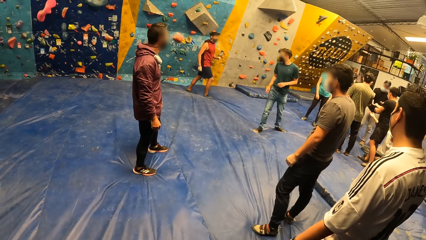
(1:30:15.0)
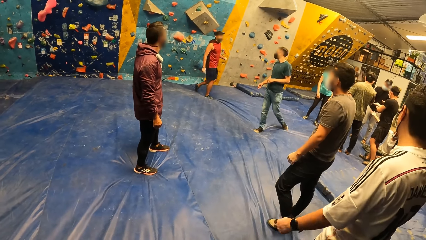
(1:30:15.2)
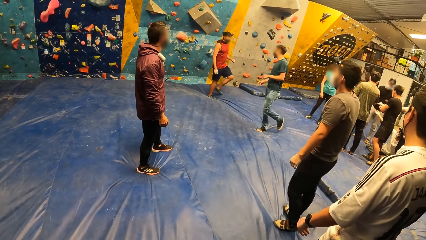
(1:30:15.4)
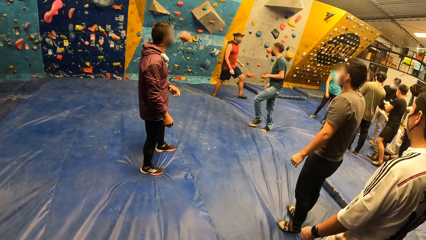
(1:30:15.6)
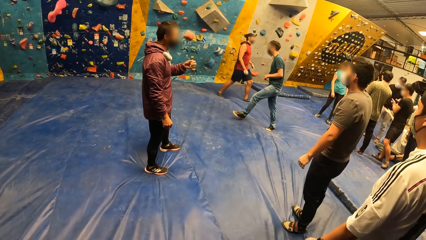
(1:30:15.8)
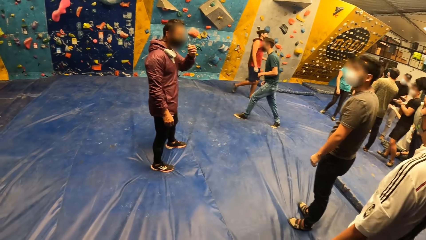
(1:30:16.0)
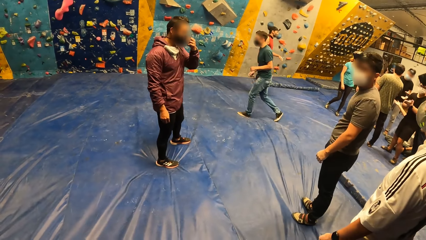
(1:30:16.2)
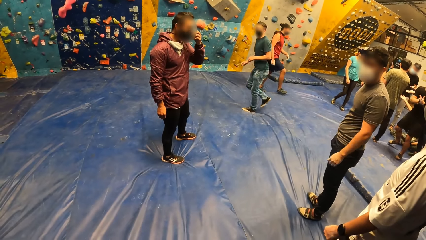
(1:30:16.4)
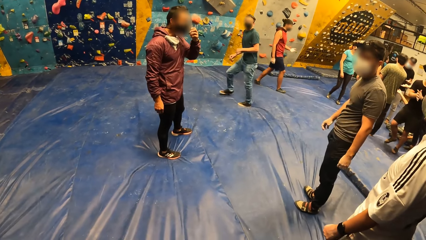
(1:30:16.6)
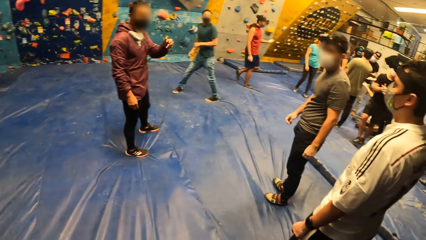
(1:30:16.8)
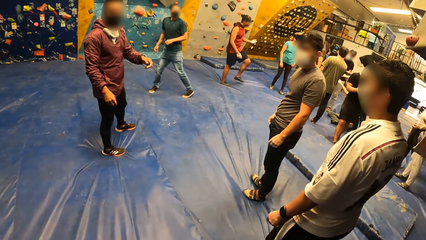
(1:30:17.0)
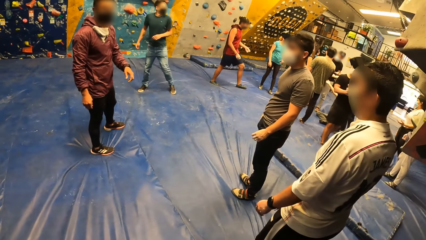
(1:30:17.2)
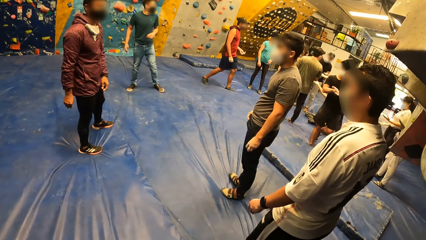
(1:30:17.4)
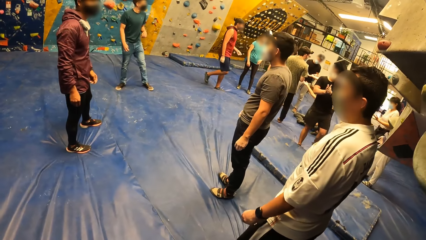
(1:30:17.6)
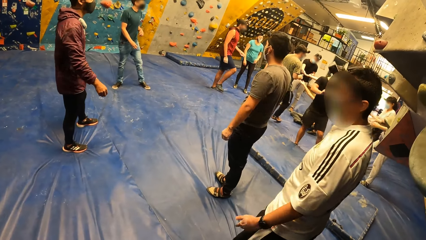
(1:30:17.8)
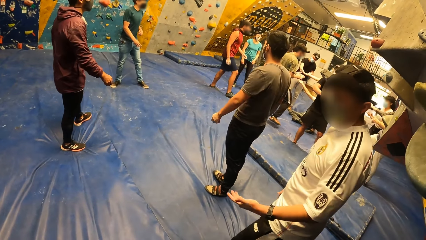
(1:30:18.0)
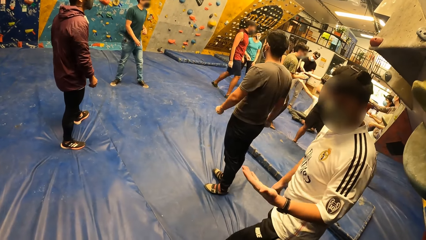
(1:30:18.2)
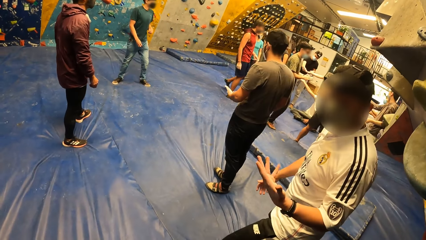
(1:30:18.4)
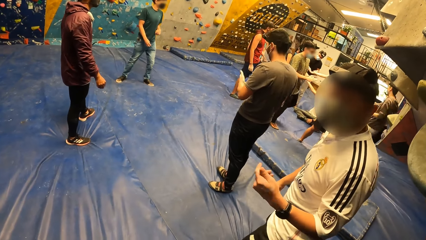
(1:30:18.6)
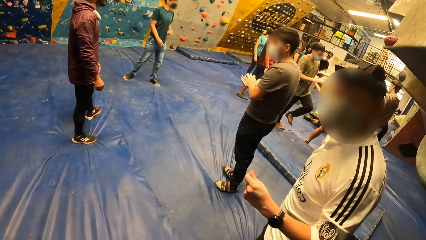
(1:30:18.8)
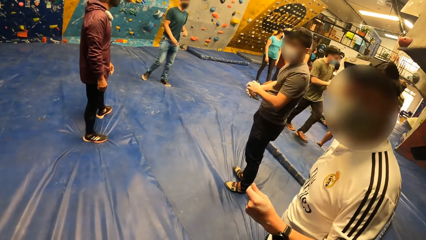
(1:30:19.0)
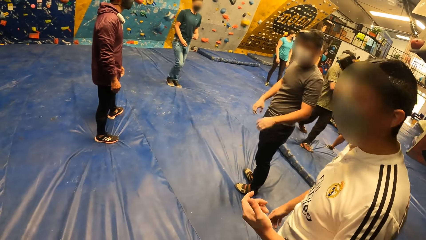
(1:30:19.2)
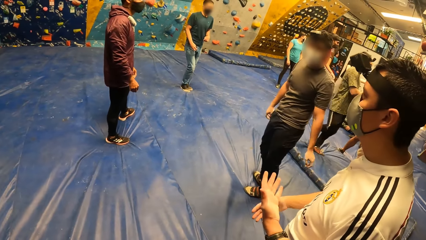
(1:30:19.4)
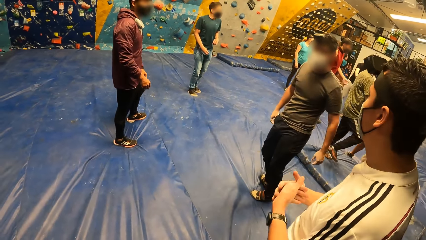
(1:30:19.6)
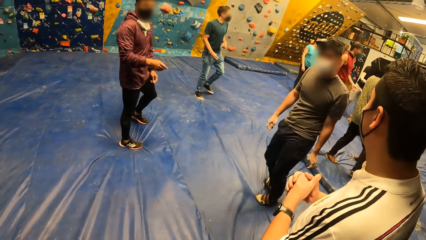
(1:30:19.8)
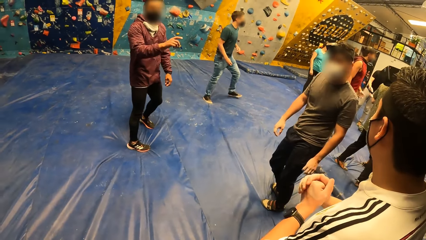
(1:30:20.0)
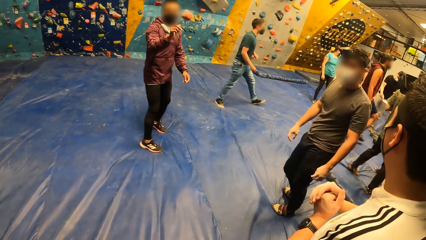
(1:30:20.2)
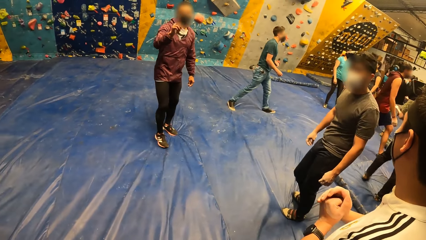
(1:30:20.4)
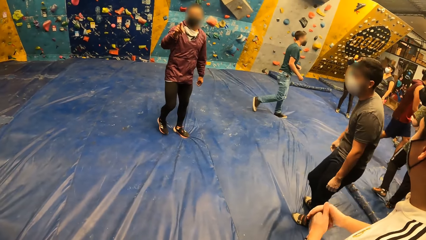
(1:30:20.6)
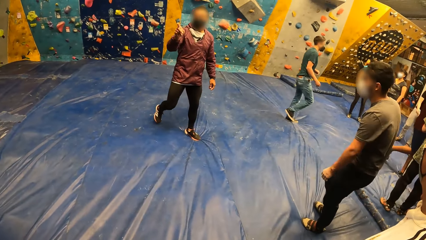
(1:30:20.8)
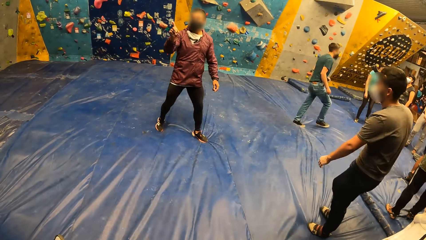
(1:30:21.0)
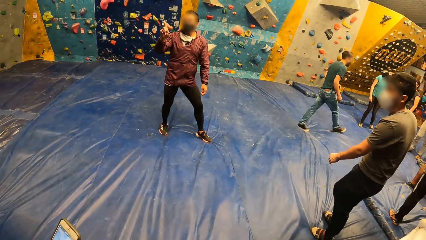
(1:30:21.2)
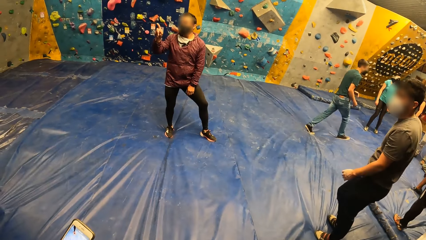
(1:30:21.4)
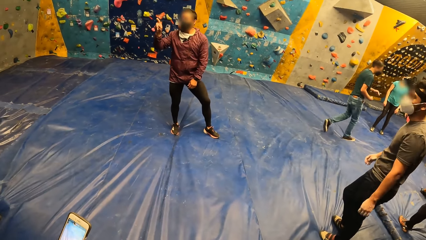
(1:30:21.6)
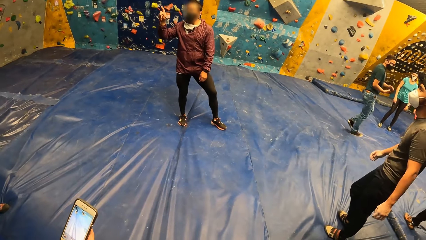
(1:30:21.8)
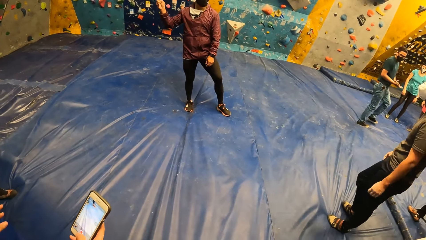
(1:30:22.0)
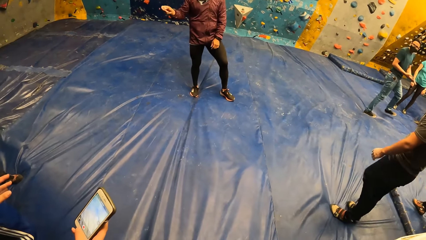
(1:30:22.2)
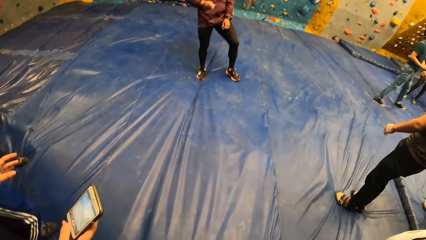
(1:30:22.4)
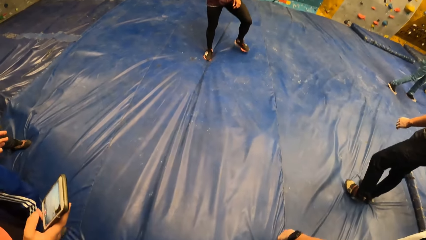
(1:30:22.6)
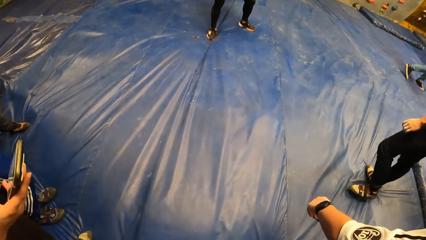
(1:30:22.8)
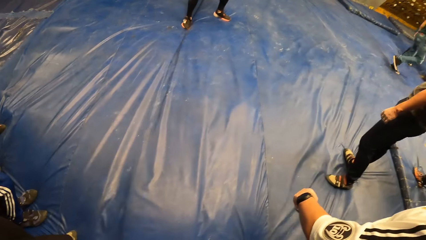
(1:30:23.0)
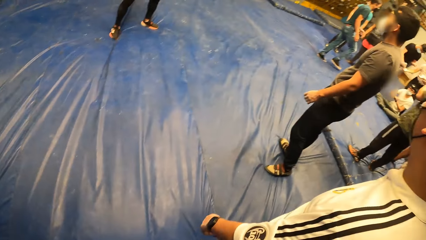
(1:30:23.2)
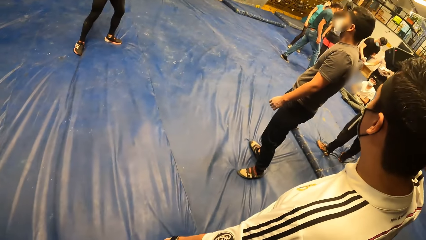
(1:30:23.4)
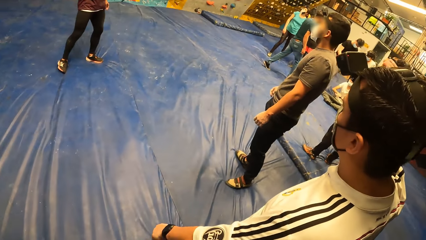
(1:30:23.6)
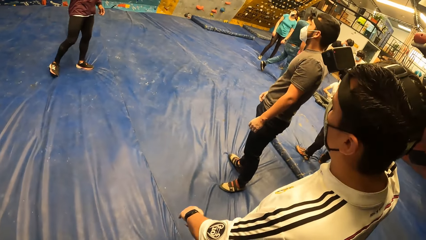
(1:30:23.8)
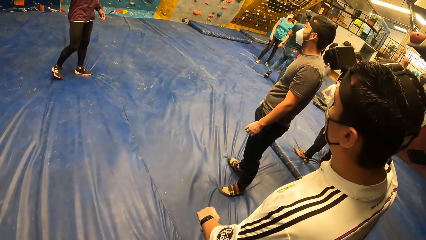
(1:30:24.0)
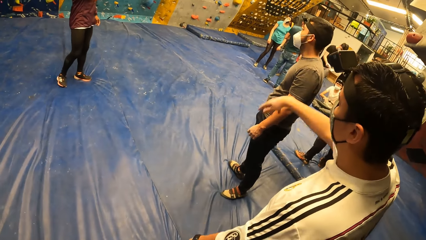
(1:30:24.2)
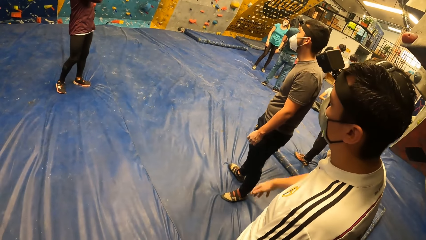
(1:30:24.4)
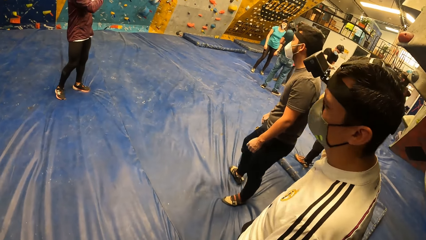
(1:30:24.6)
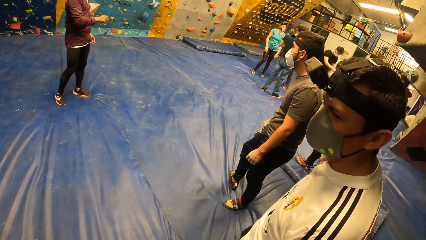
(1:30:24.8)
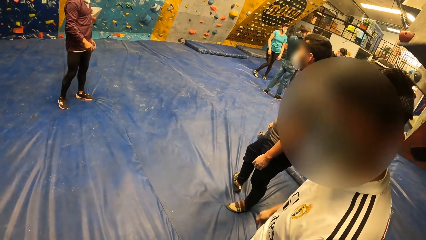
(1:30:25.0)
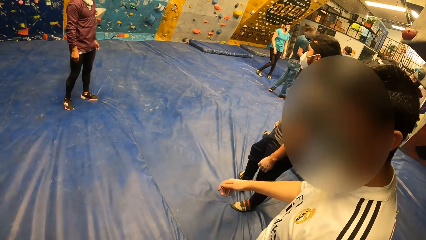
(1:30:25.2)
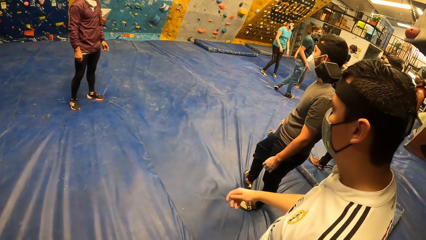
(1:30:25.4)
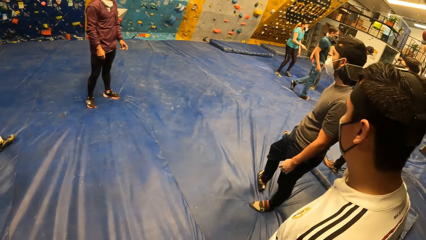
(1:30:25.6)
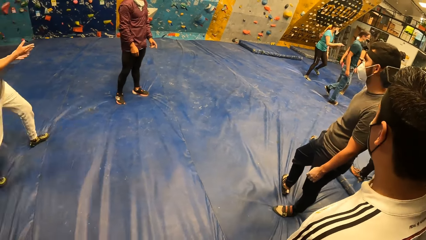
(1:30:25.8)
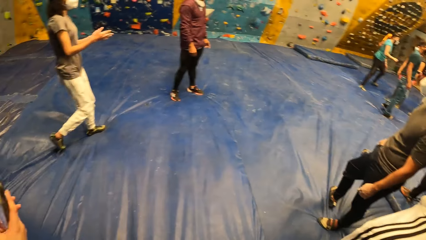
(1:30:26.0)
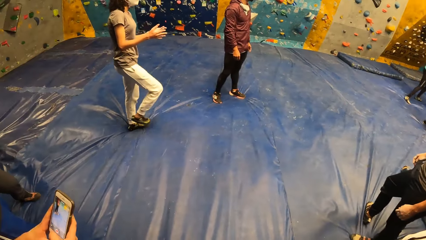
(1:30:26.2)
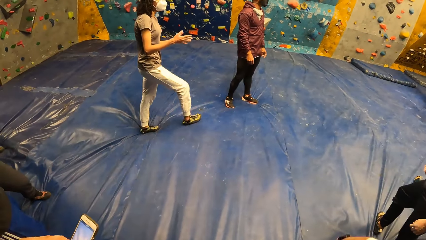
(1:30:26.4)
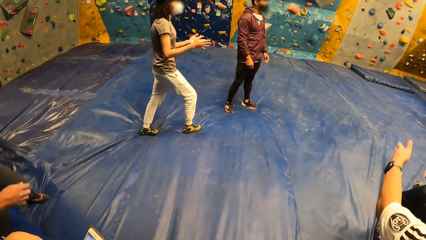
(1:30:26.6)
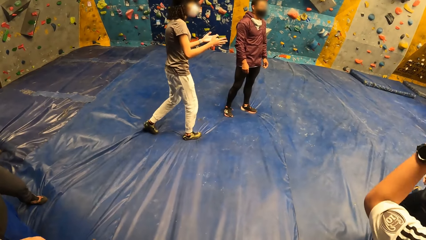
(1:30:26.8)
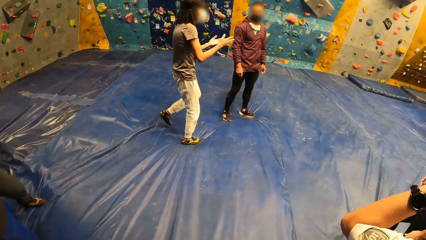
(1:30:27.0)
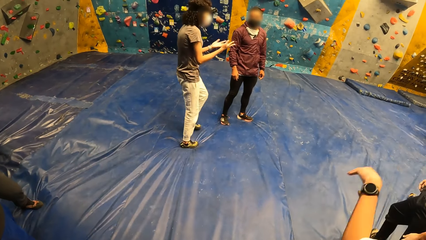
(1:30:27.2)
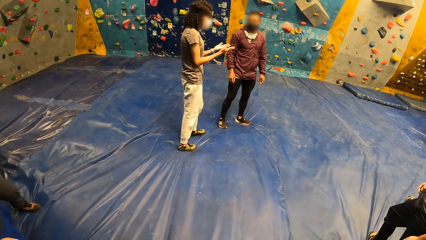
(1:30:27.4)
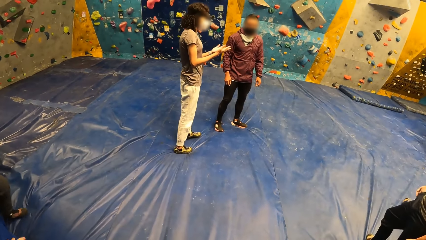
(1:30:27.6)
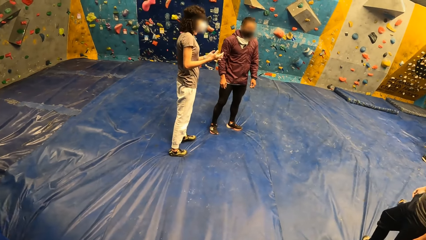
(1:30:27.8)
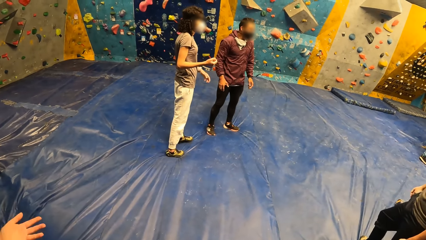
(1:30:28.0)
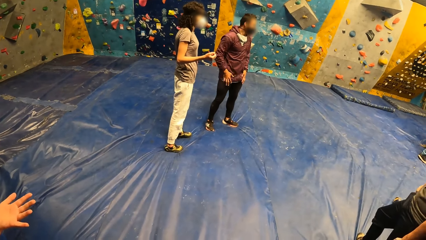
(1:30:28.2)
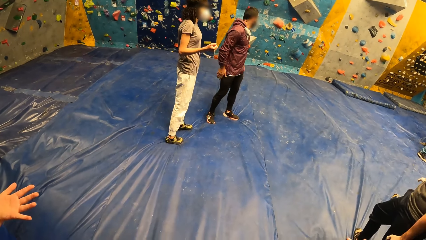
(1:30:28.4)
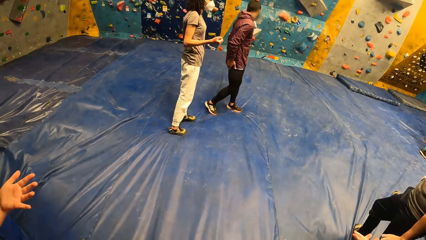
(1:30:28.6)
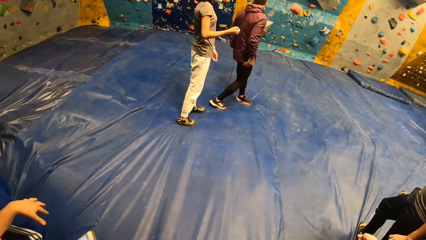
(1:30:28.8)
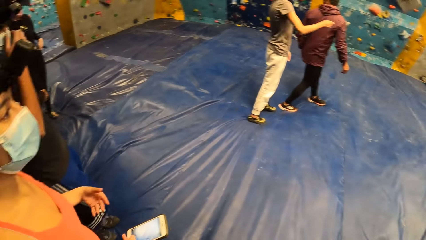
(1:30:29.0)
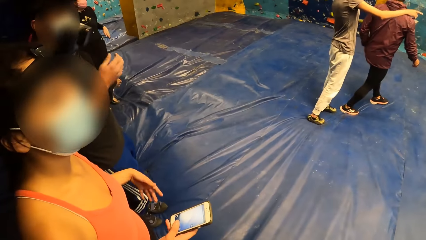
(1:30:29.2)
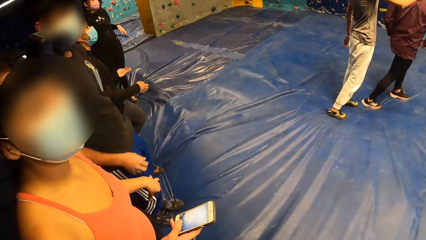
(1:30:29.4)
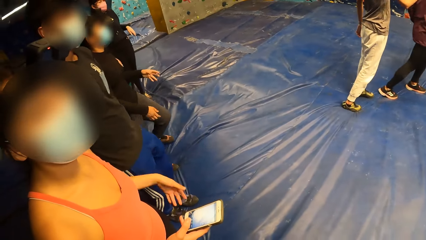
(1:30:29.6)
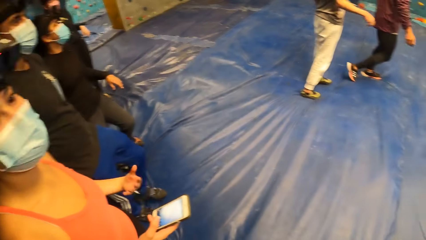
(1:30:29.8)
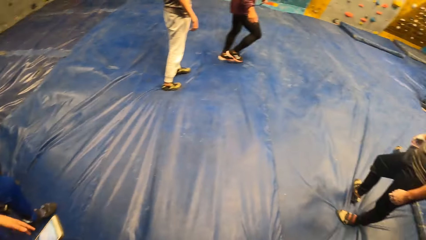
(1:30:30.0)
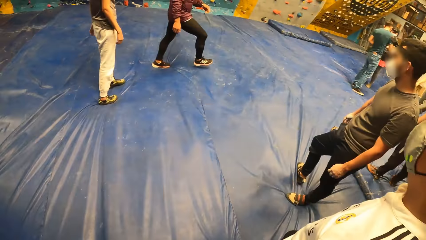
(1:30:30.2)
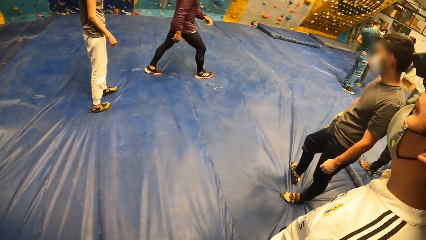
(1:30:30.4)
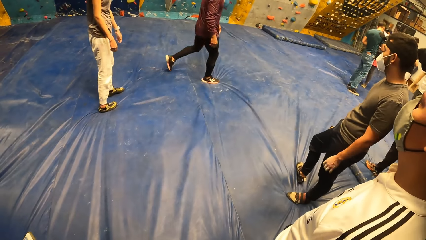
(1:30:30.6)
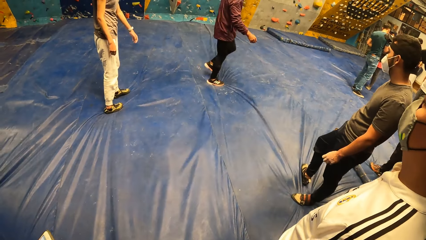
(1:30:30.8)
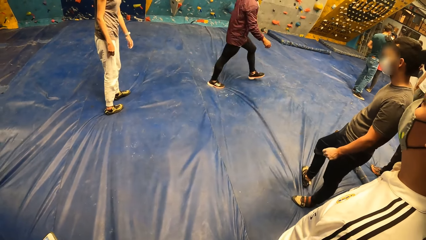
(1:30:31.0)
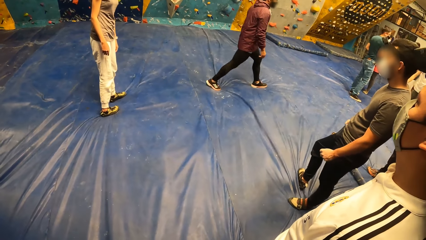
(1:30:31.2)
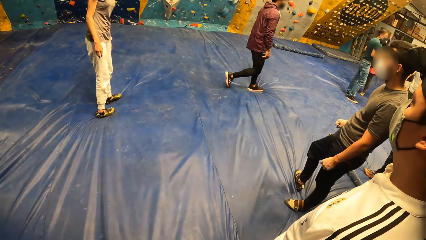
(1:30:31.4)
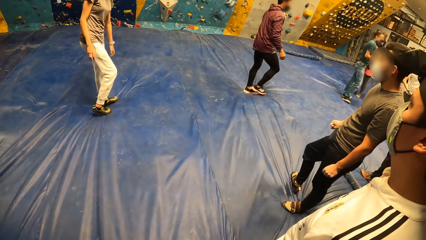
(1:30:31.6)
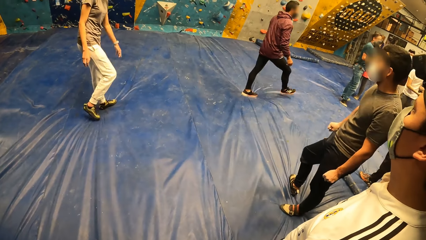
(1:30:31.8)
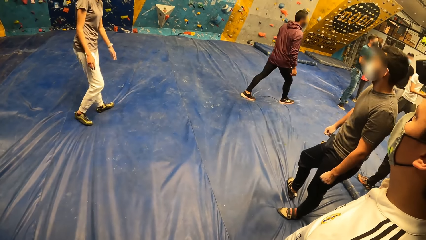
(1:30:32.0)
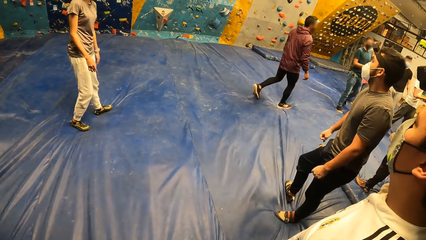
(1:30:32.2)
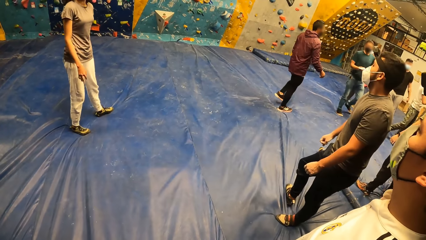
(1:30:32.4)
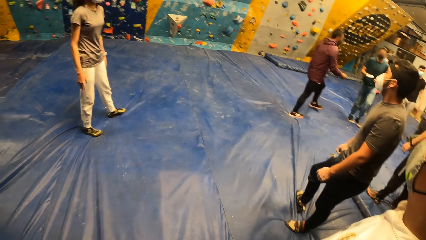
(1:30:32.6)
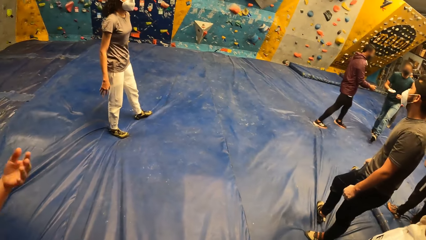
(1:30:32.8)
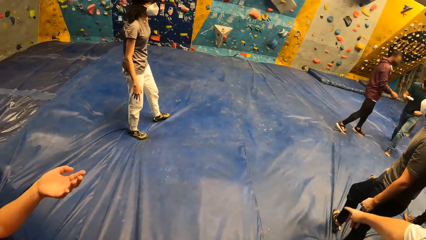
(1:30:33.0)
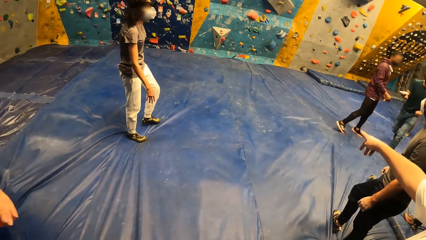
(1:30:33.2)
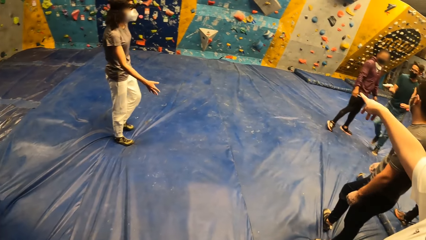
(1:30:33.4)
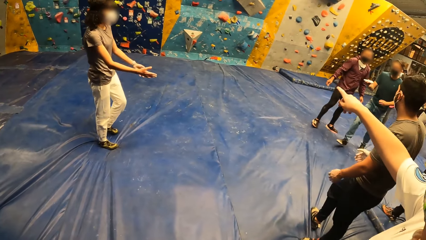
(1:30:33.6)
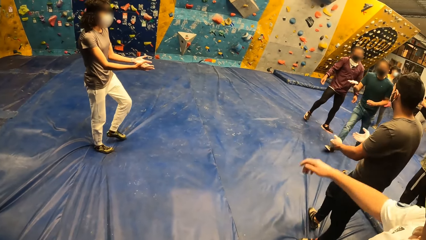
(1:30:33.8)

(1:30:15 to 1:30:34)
An instructor interacts with the group of people. The instructor interacts with a woman.
